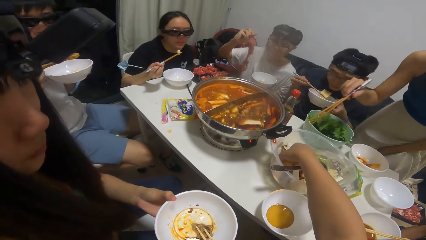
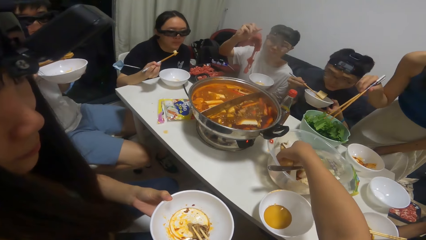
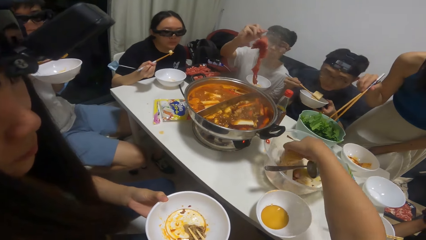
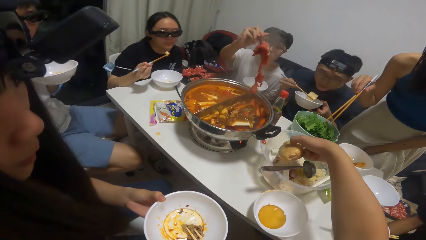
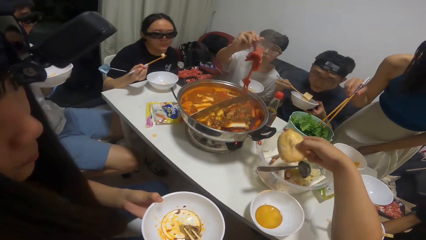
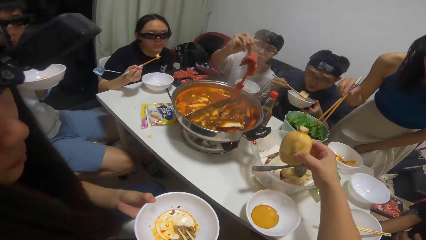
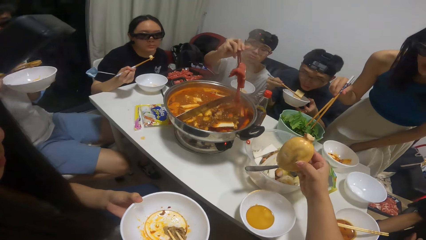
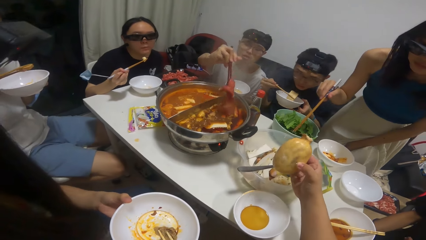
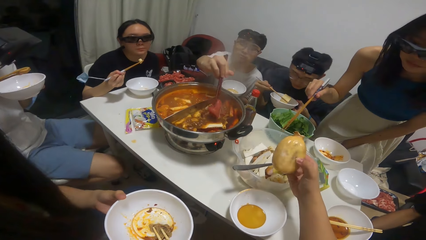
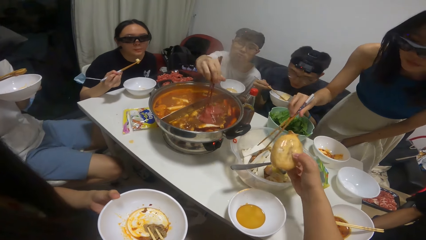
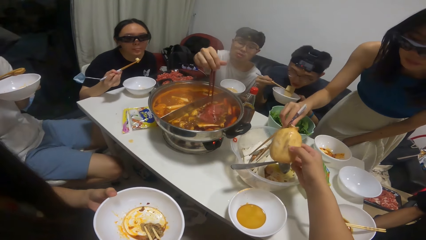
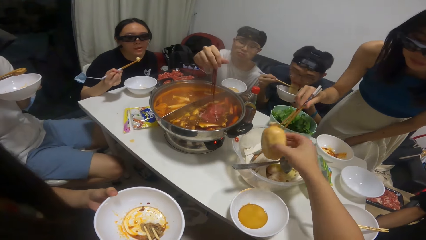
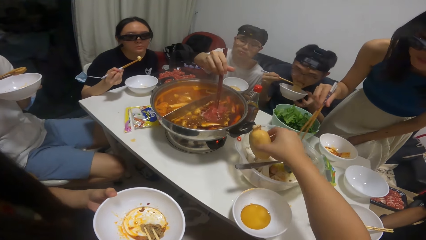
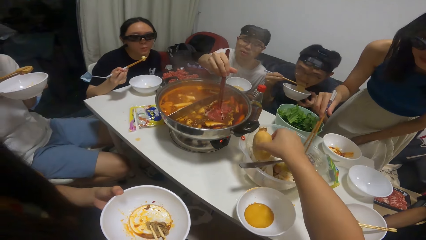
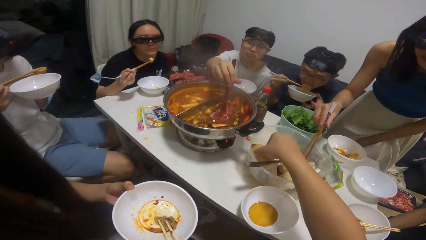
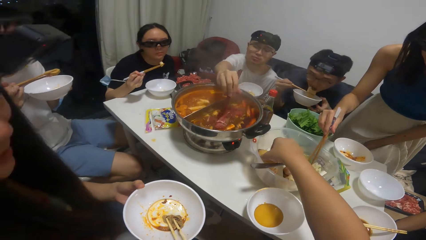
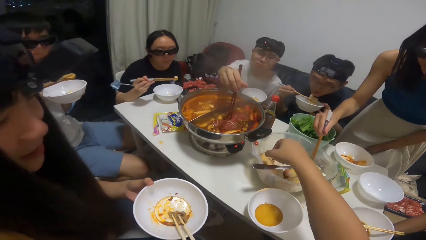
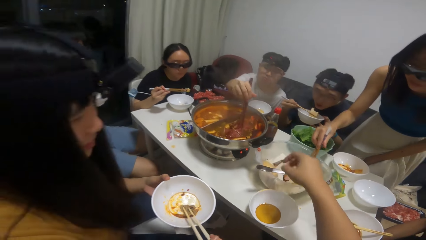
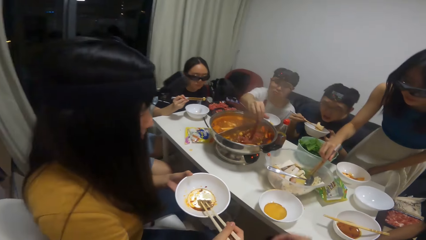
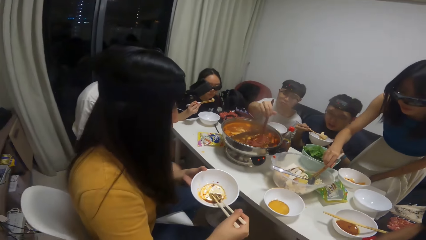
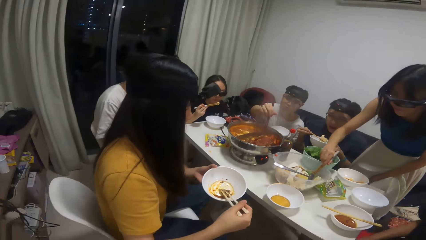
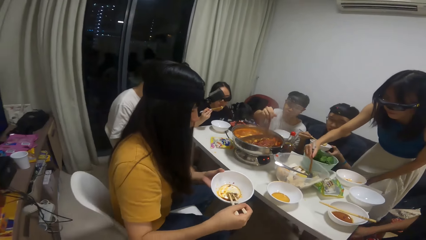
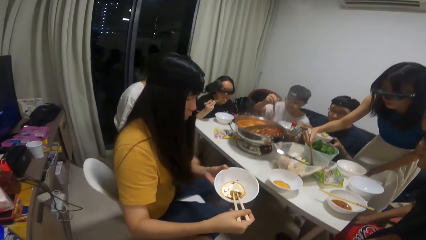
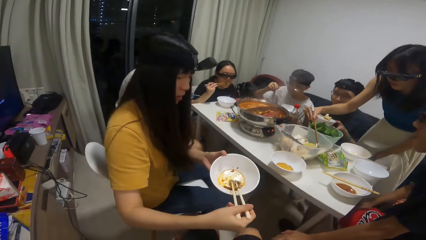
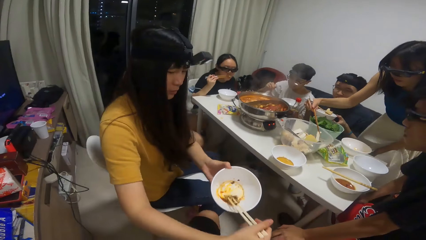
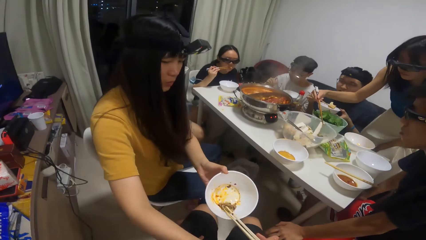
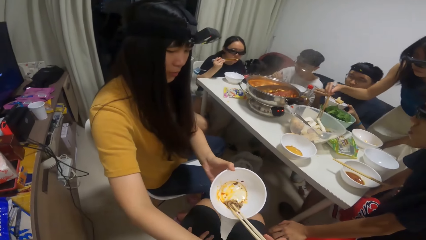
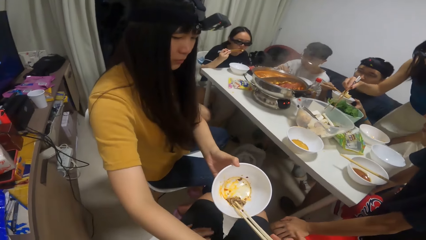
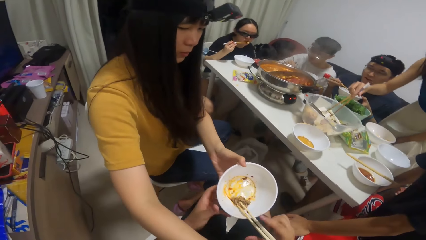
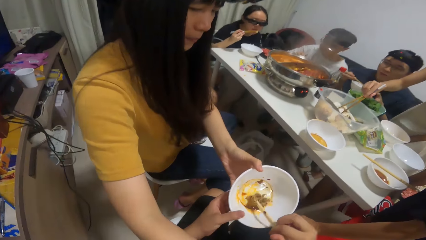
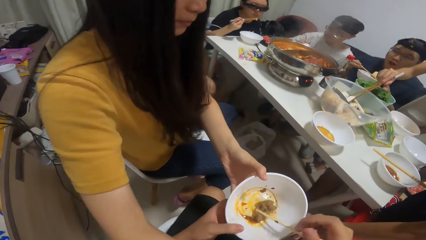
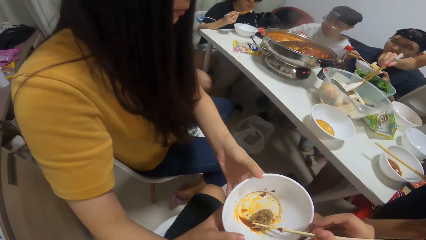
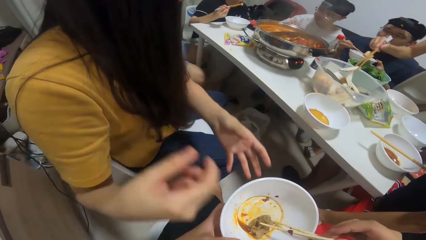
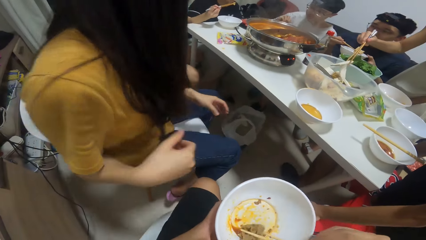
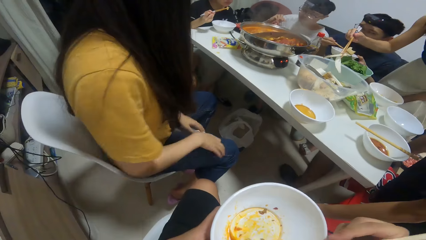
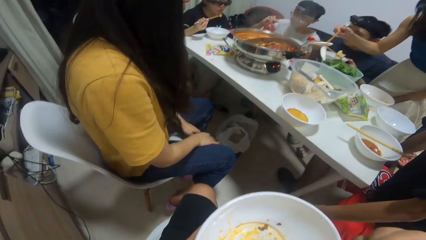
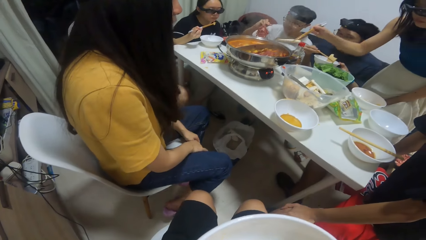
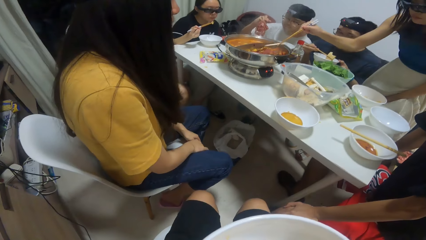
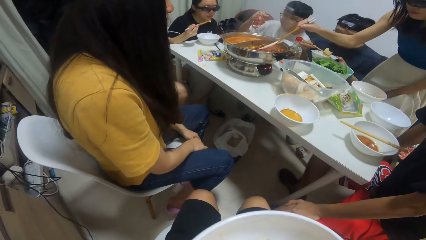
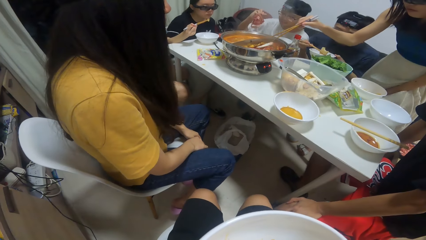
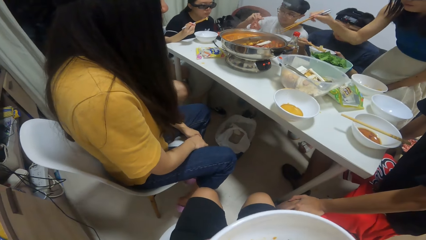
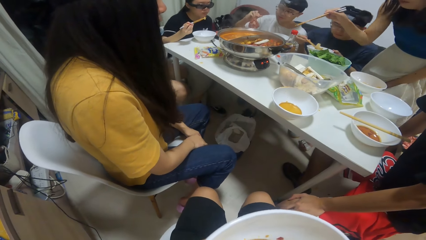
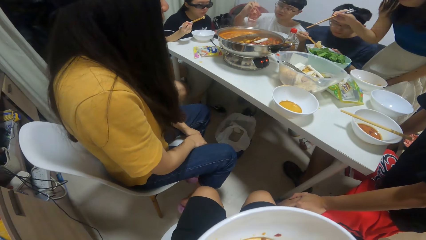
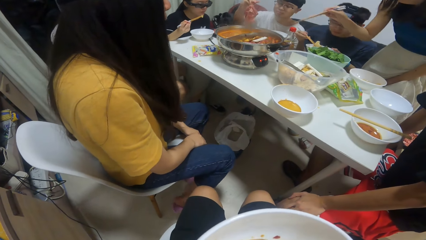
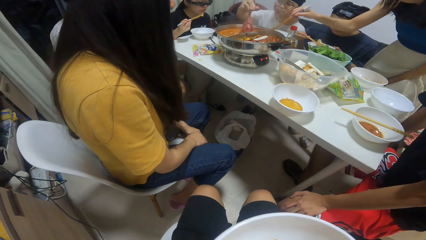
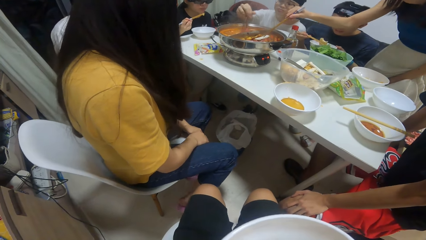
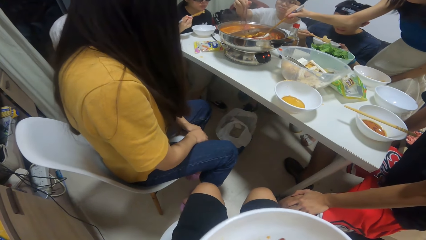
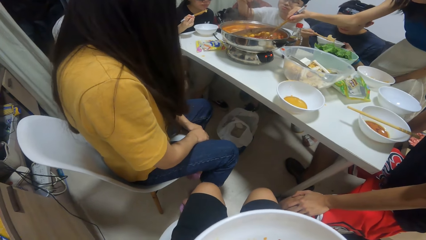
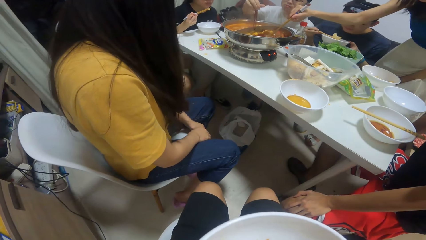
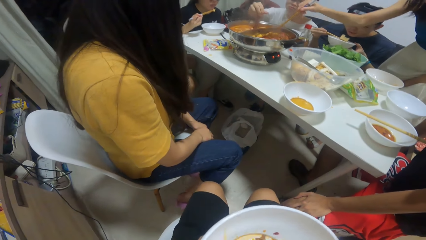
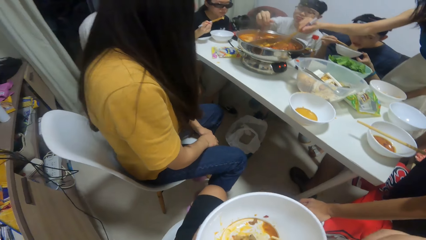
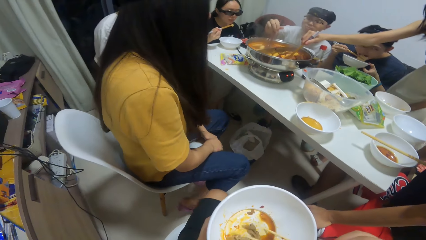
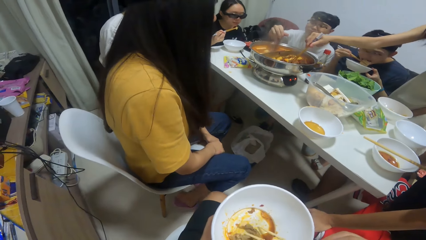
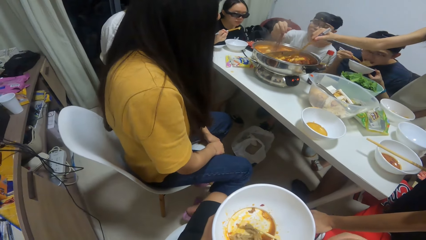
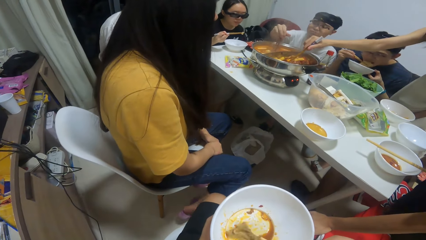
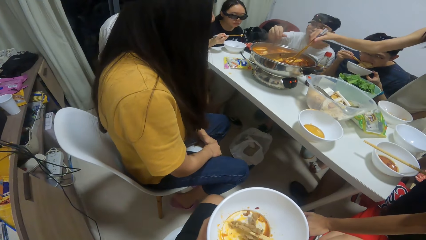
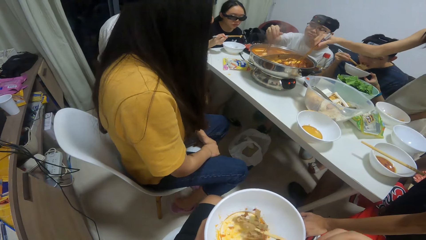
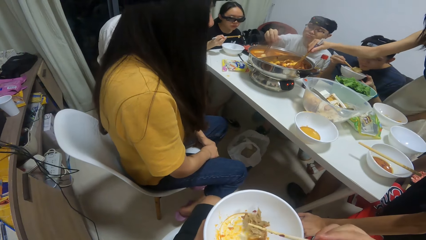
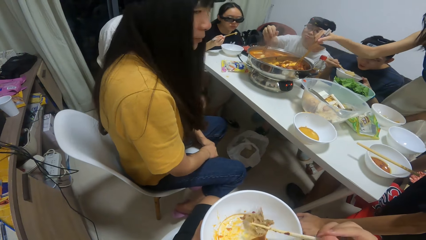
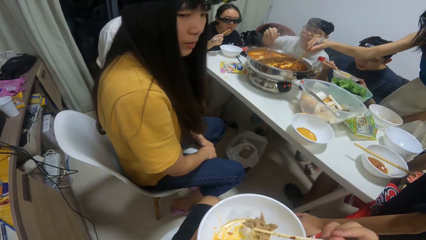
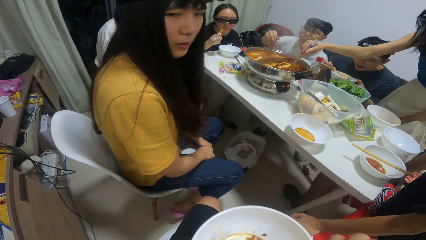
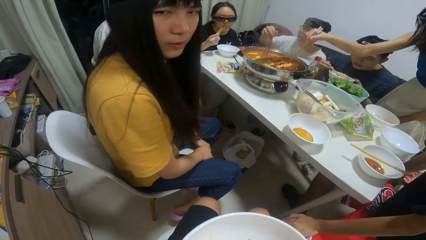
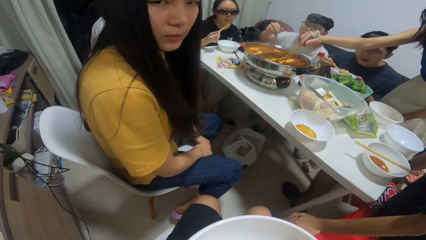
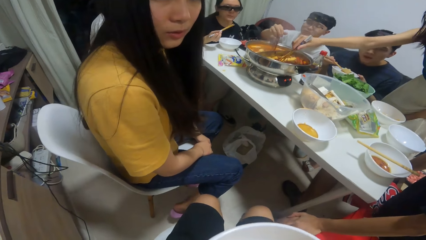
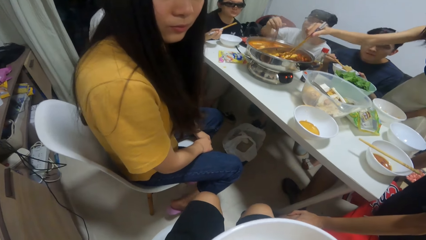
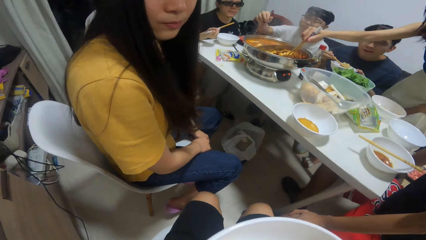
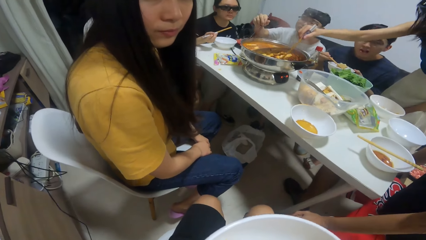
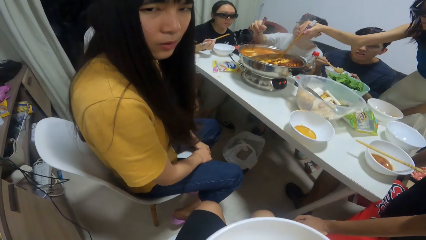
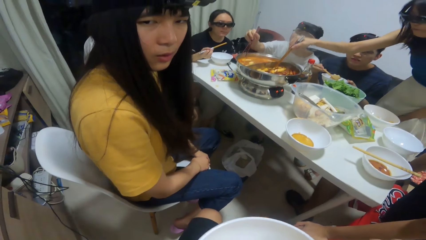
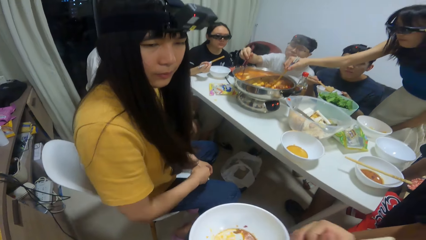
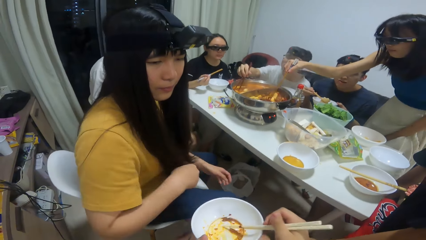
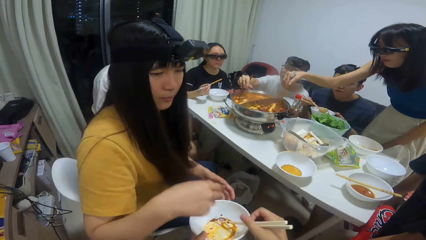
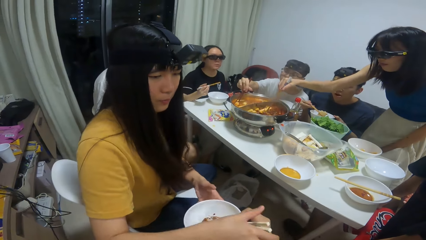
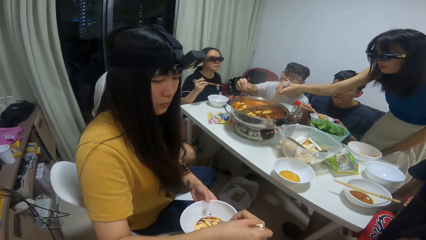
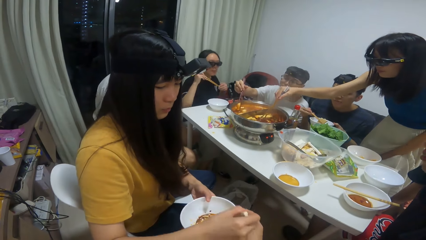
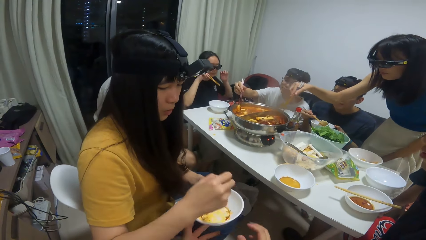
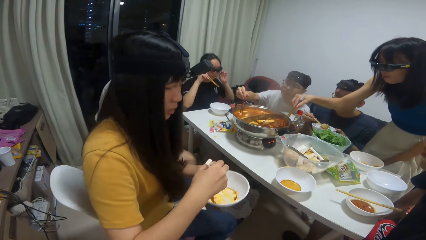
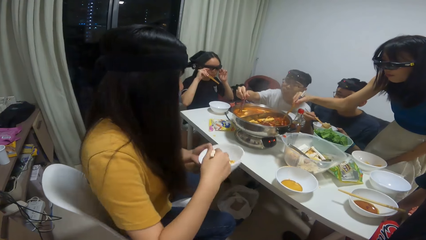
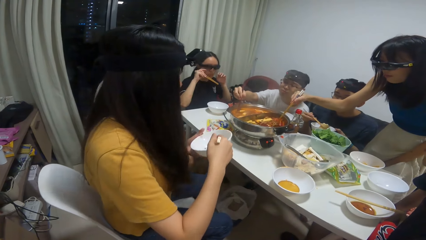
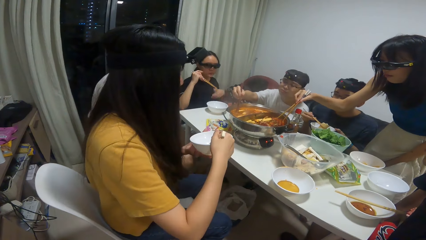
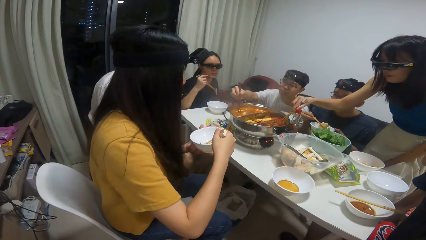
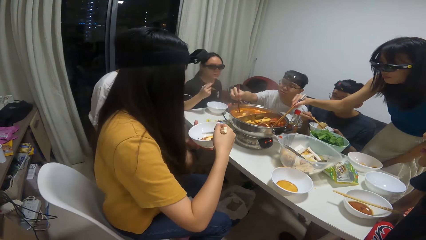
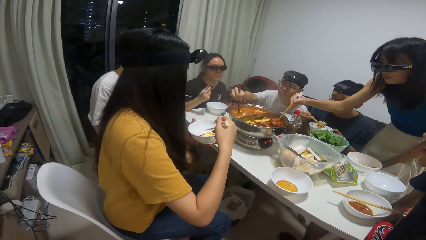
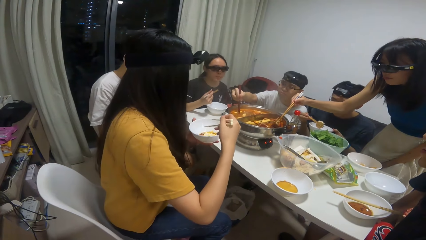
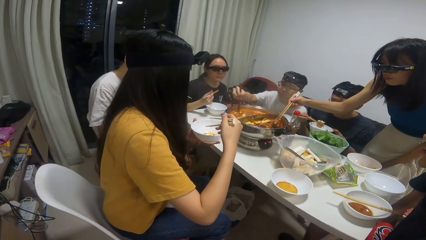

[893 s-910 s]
The camera wearer takes a potato from the bowl on the table. They look at something. A man puts the piece of meat into the pot of soup on the table. Another man eats the food from the plate with the chopstick. The camera wearer puts the potato into the bowl on the table. They take the plate of food from a woman. Another woman takes a slice of potato from the bowl on the table with the chopsticks. The first man takes a piece of meat from the bowl on the table with the chopsticks. The other woman puts the slice of potato into the pot of soup on the table. The first man puts the piece of meat into the pot of soup on the table and stirs the pot of soup on the table with the chopsticks. The other woman stirs the pot of soup on the table with the chopsticks. The camera wearer takes the food from the plate with the chopsticks. They talk to the first woman. They give the plate and chopsticks to the first woman.
